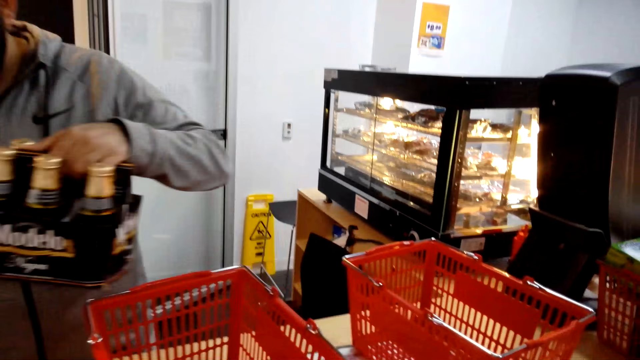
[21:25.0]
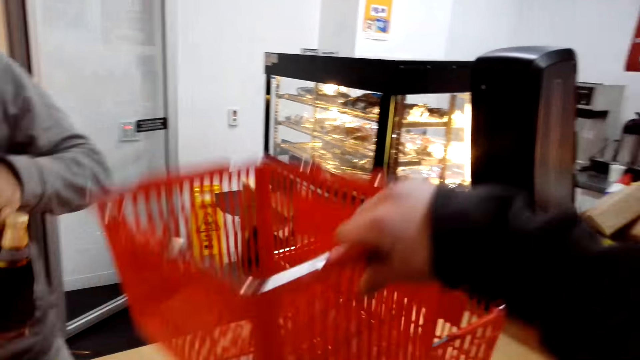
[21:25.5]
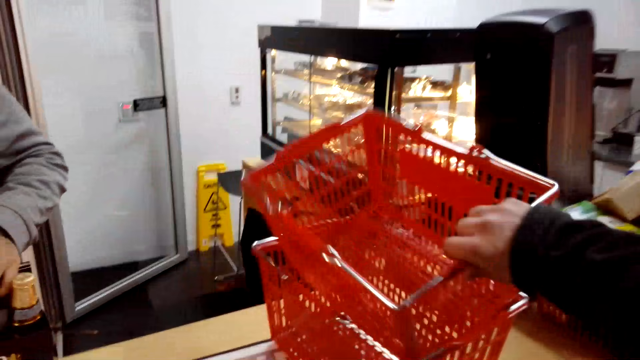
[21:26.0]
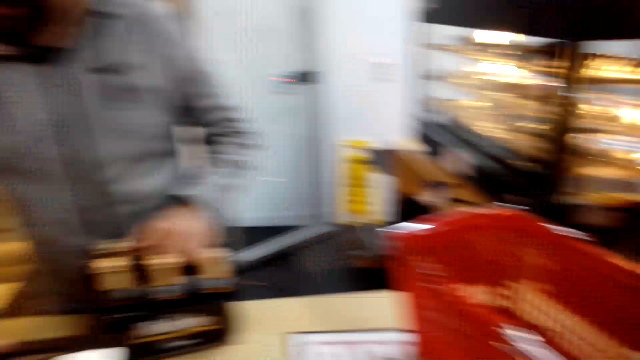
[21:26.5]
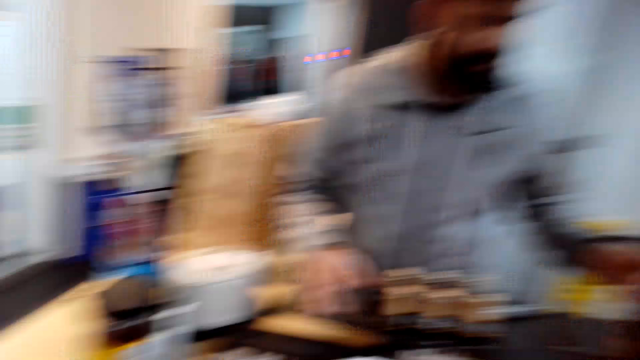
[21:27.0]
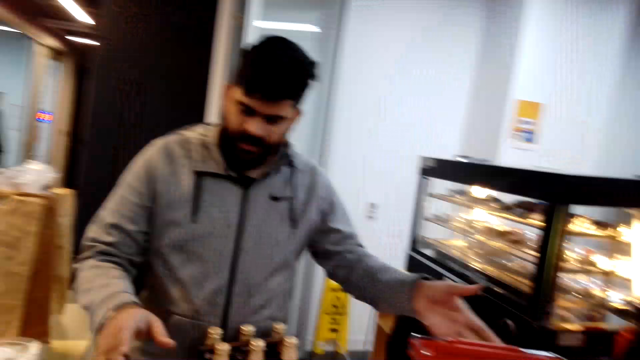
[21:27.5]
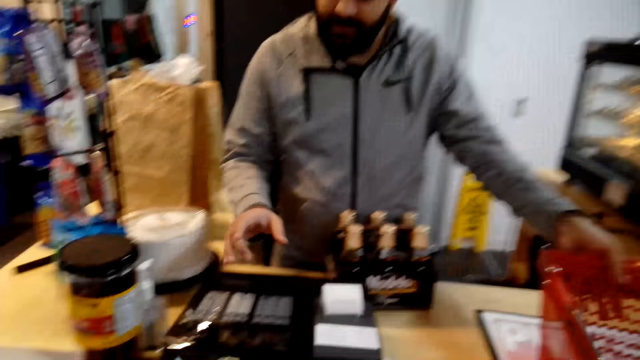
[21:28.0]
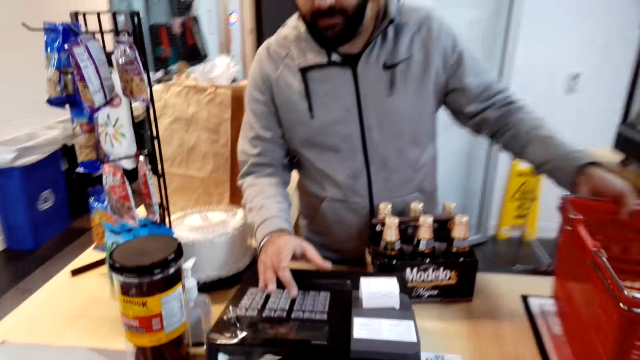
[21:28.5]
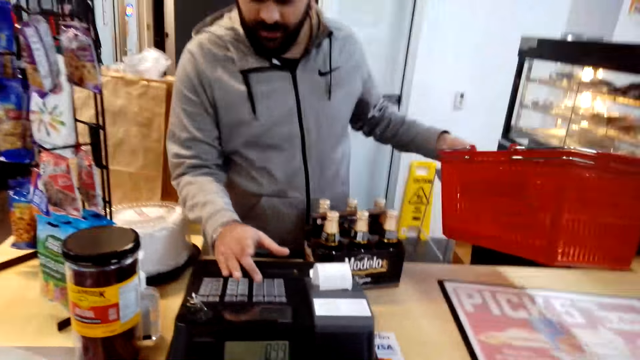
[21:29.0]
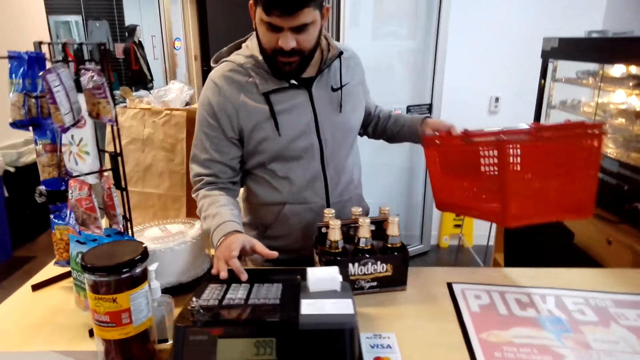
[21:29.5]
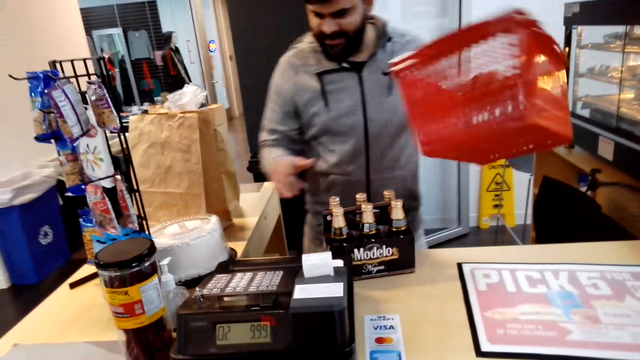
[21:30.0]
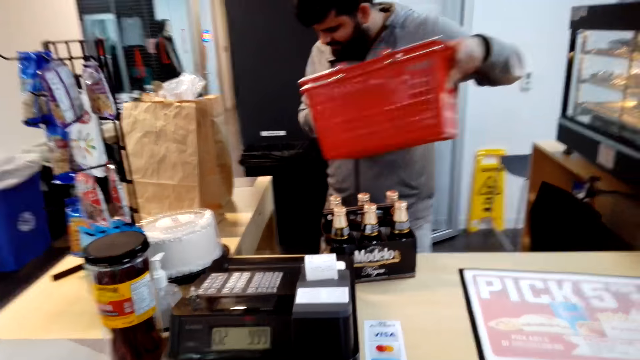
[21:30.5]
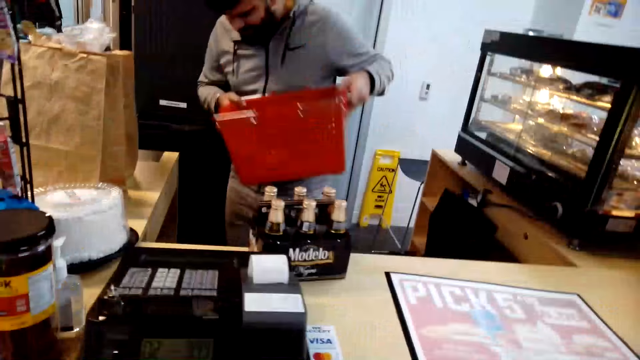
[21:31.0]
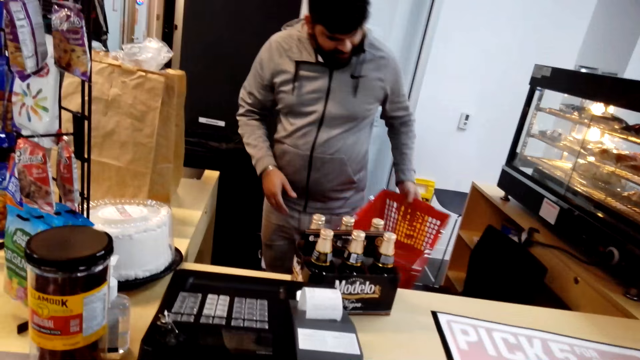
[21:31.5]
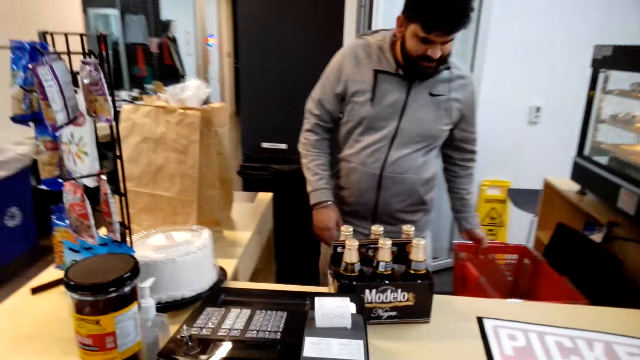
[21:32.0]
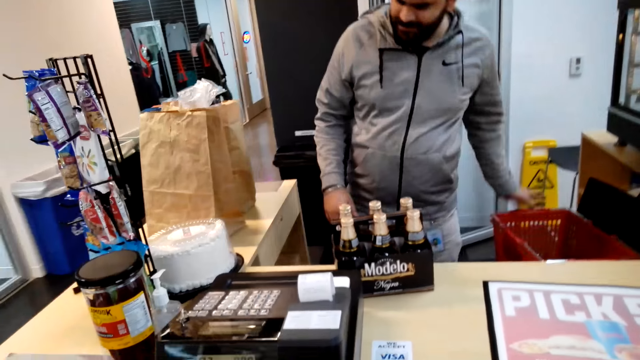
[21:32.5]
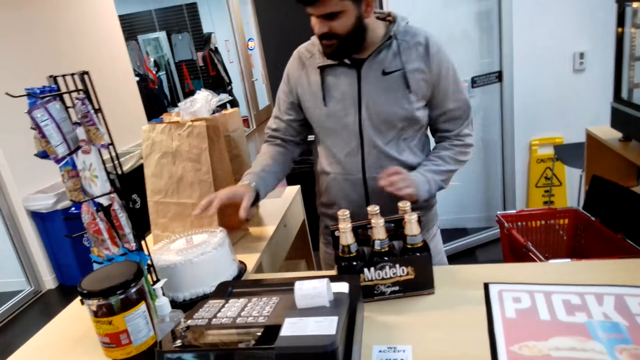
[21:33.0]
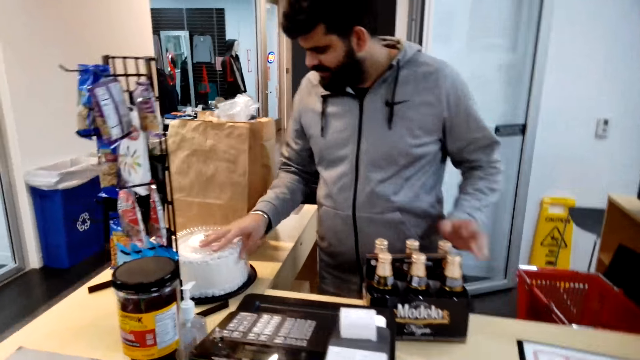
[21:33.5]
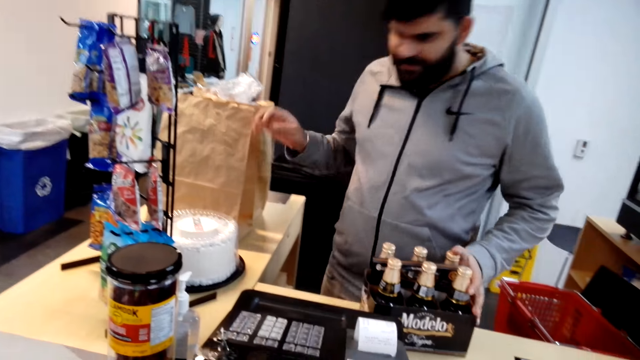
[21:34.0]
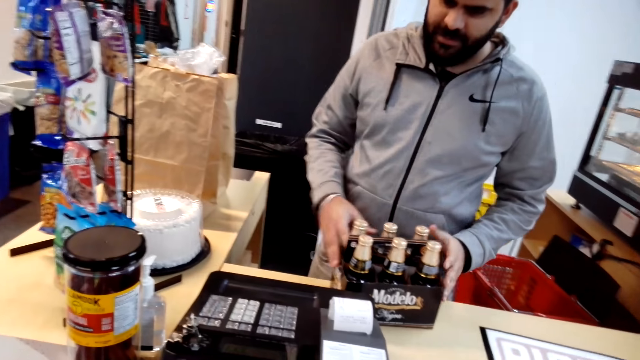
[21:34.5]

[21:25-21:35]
The camera wearer picks up something. They pick up a shopping basket and put it together. They look around. A man enters details in the cash register machine, picks up the shopping basket, and puts the shopping basket on the floor.

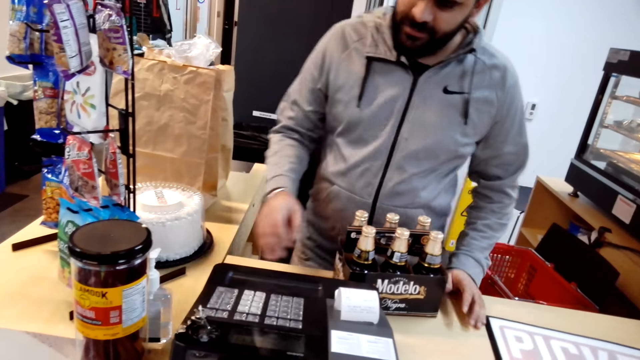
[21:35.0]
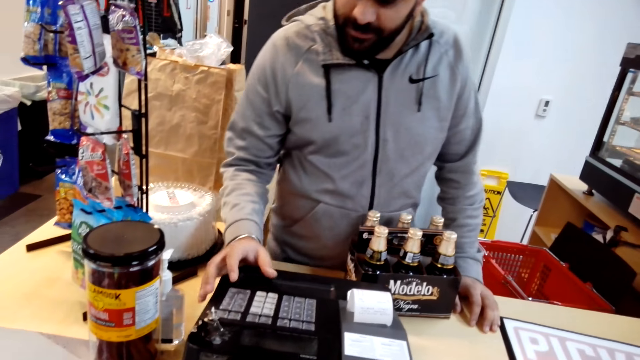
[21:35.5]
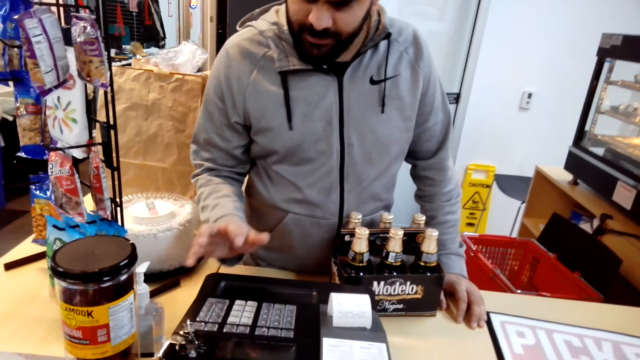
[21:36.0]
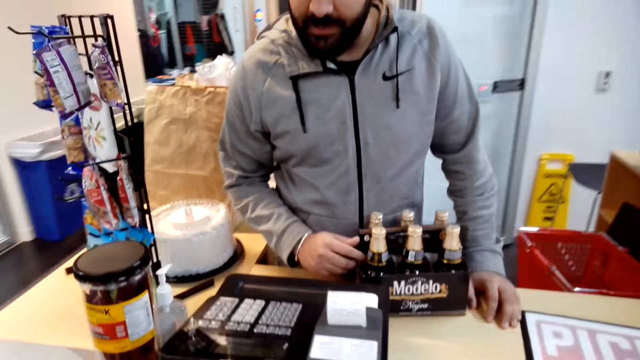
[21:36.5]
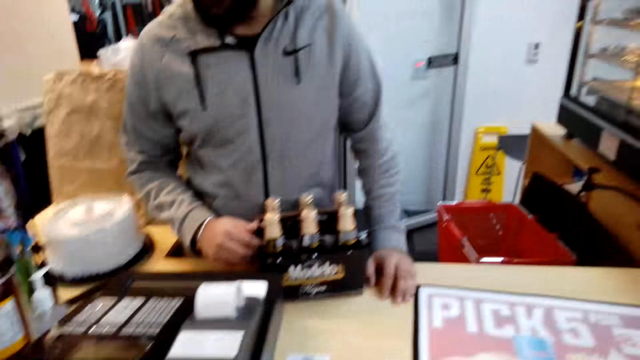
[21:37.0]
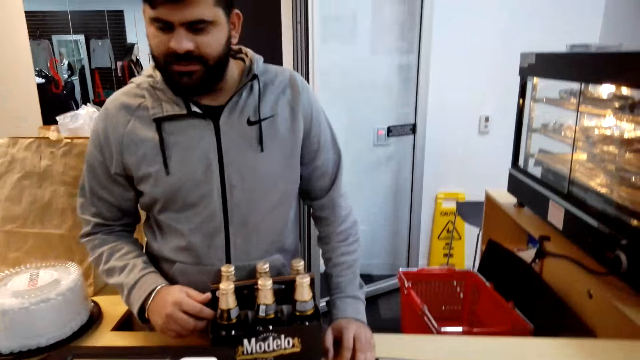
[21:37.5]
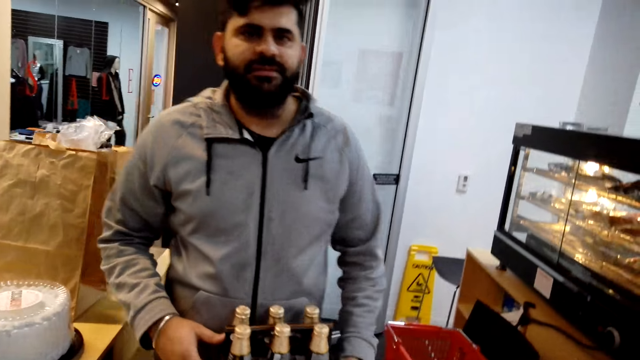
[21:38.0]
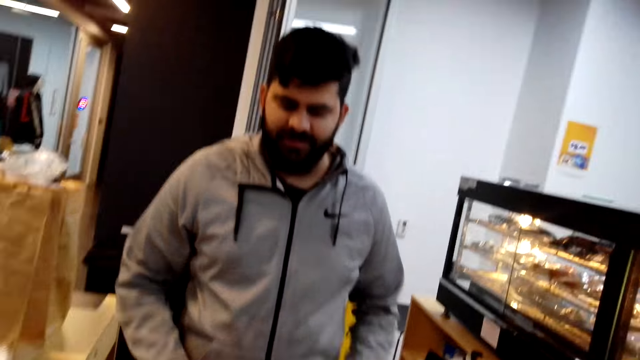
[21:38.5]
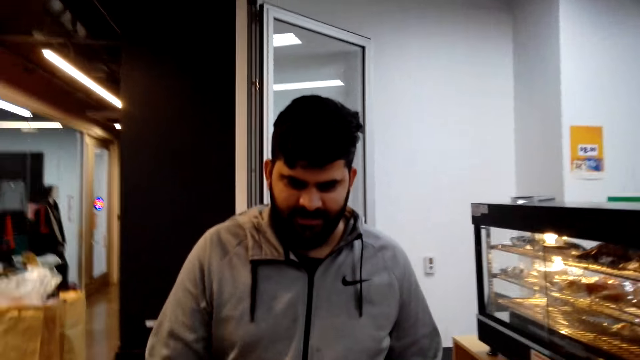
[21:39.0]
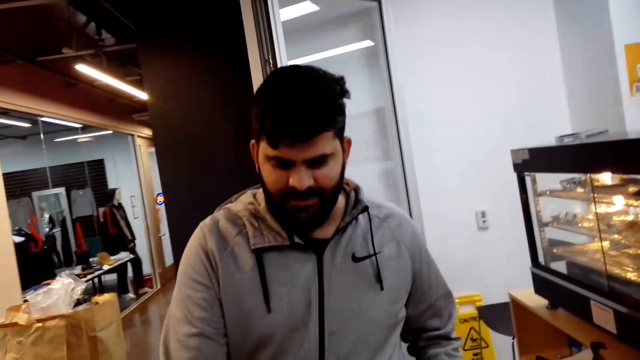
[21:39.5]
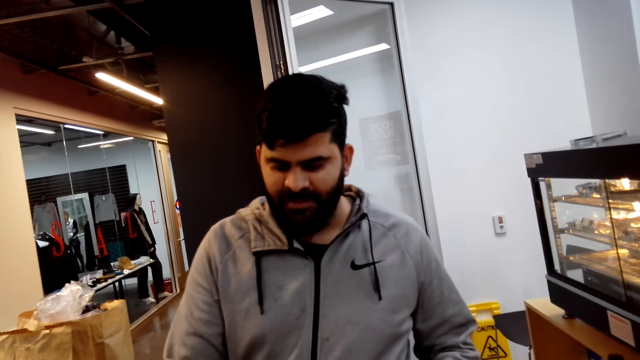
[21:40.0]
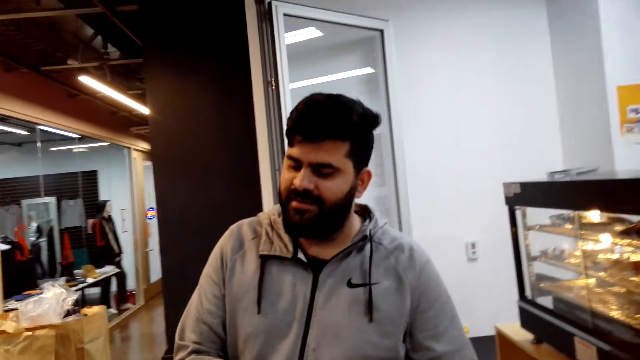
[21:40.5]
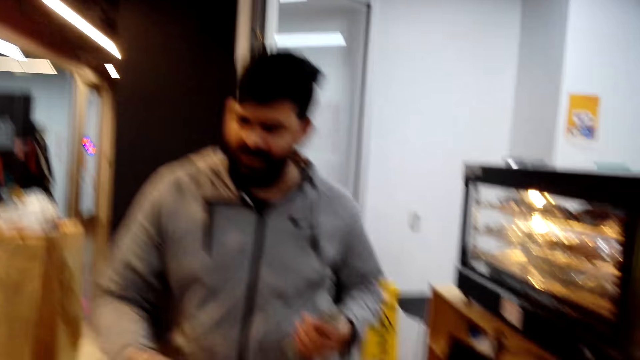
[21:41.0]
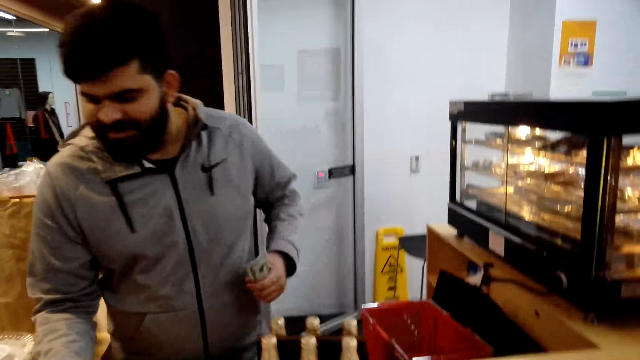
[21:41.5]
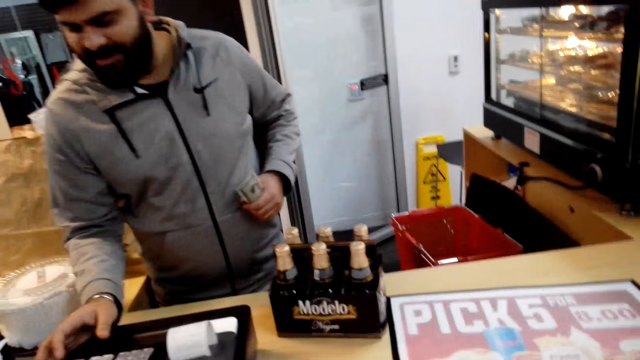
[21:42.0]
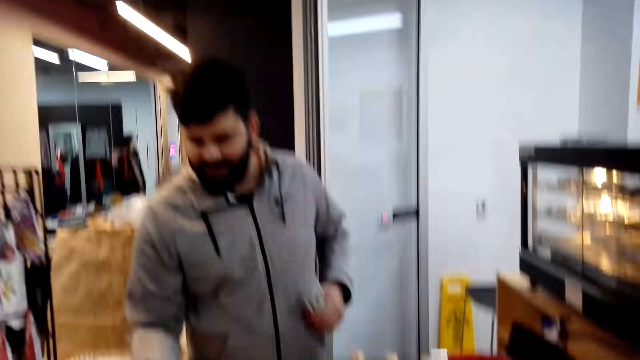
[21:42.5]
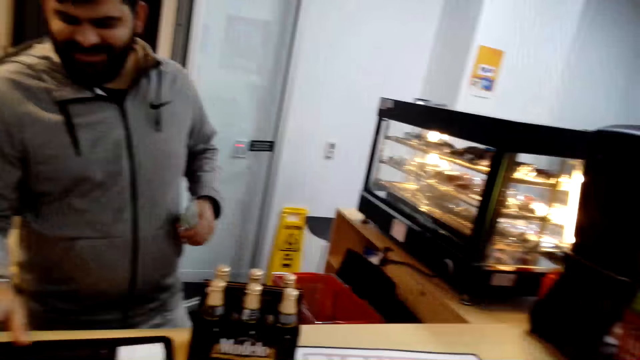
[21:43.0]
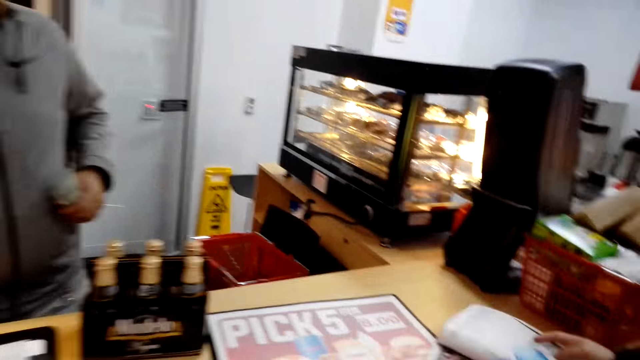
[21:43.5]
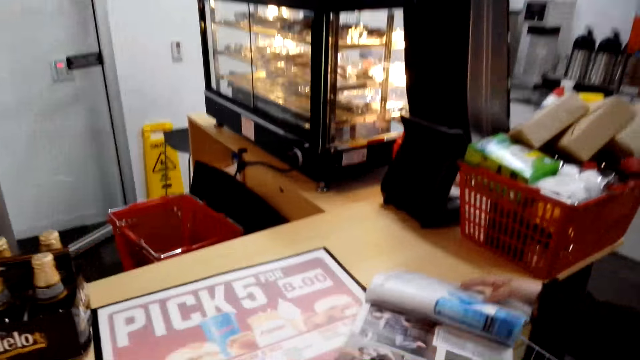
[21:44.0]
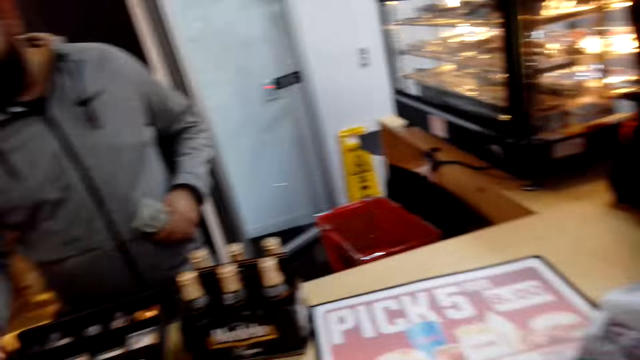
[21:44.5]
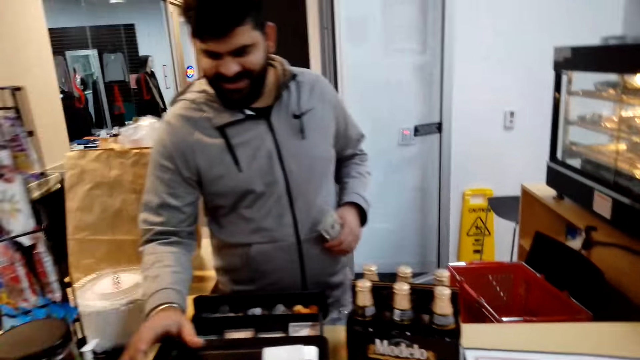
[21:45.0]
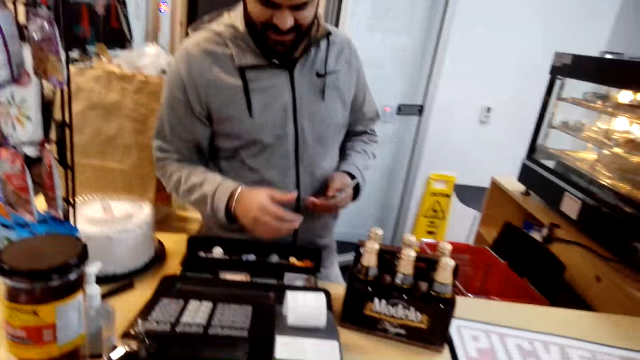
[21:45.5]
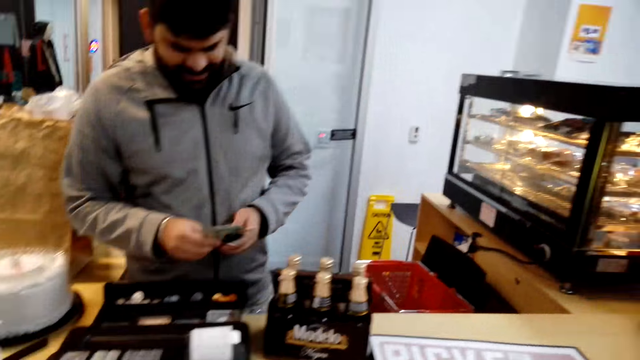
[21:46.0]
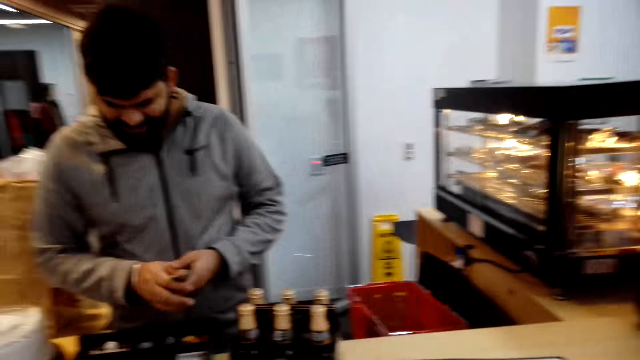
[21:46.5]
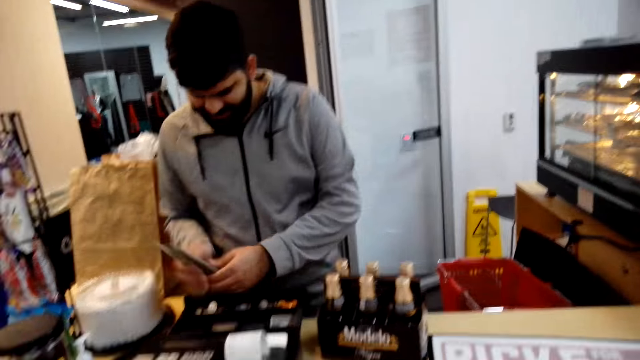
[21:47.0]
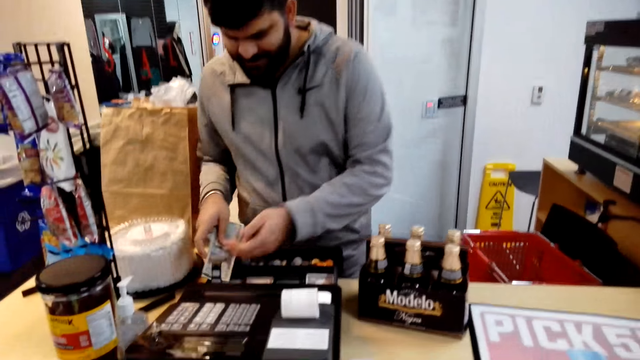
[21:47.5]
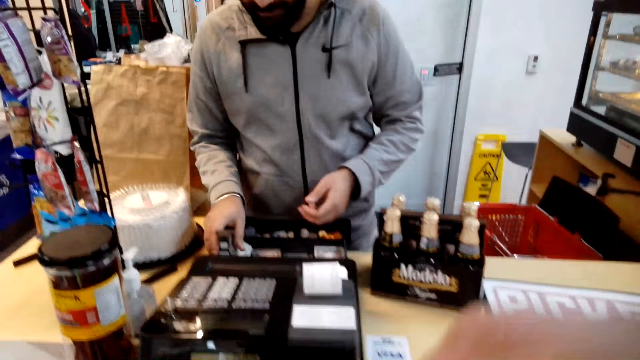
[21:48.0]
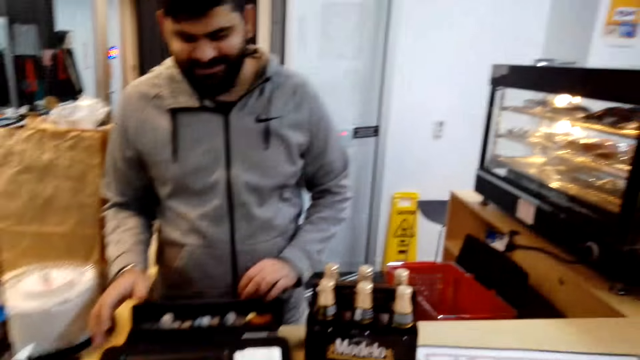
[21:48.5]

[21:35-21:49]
The camera wearer presses on the cash register machine. They look around. A man holds money.
